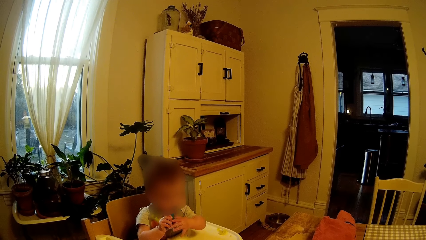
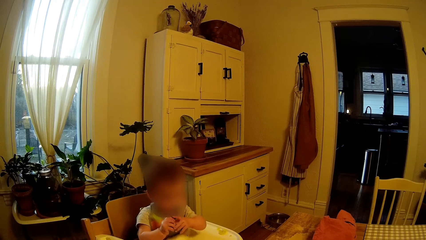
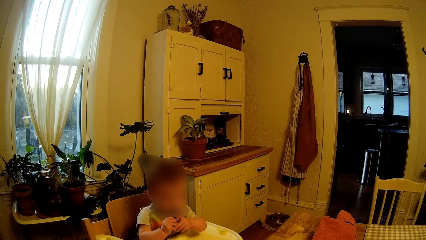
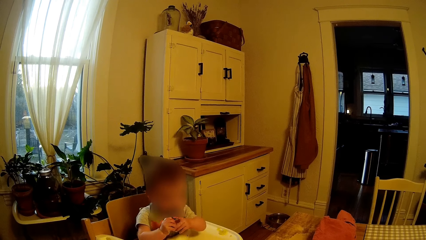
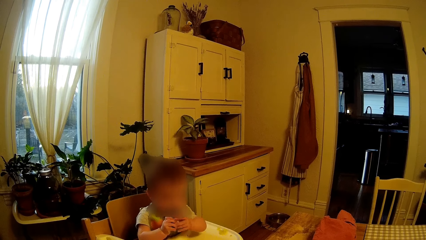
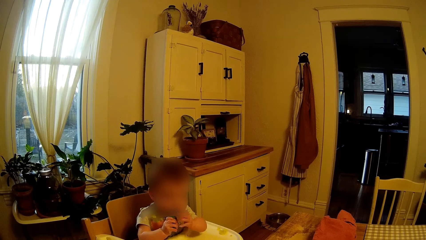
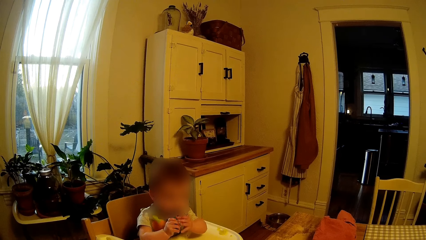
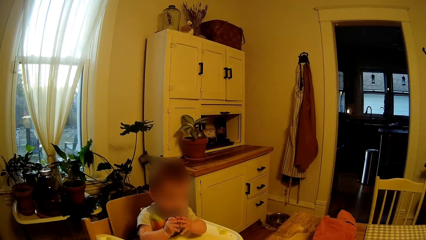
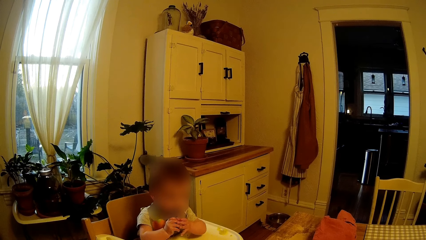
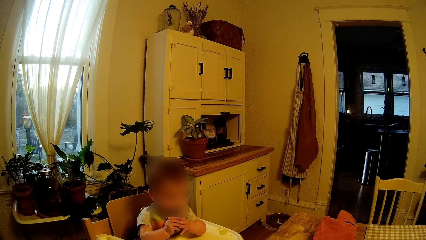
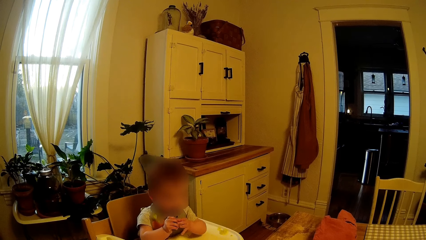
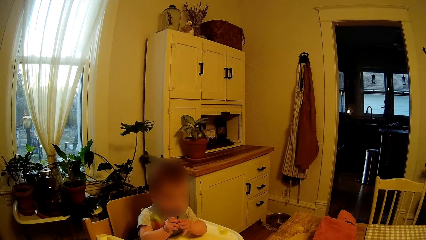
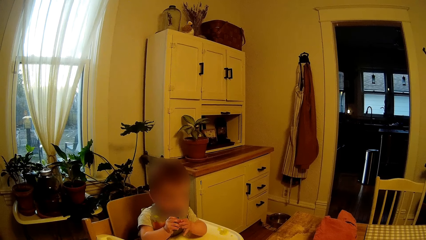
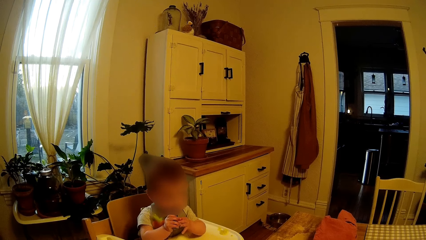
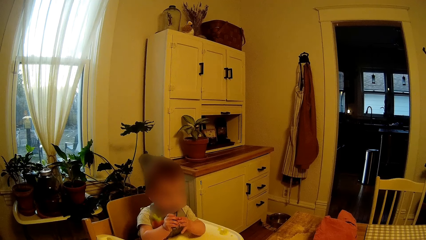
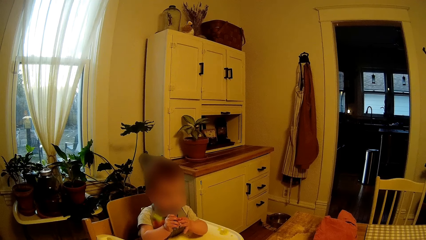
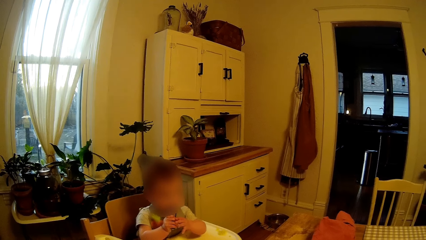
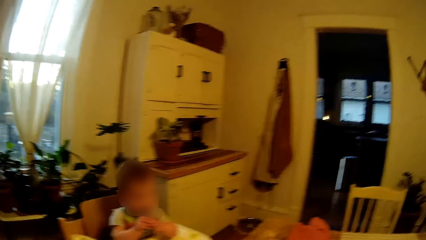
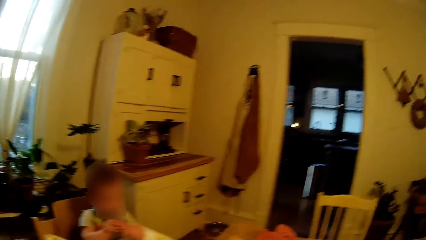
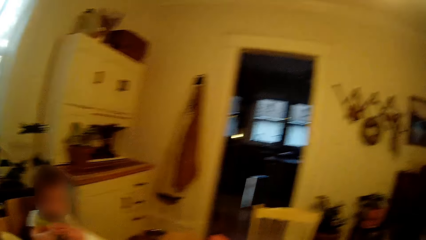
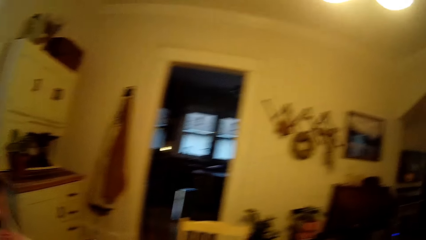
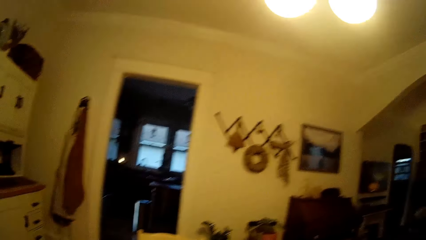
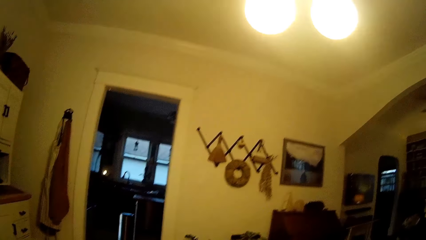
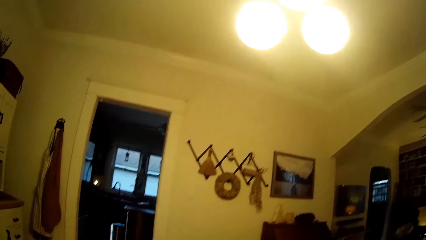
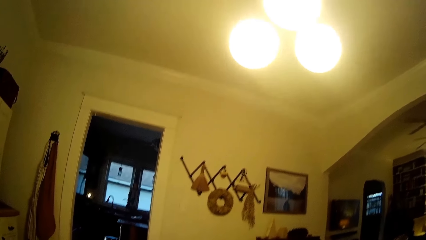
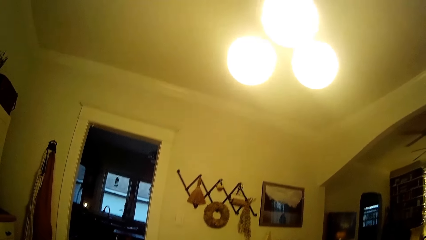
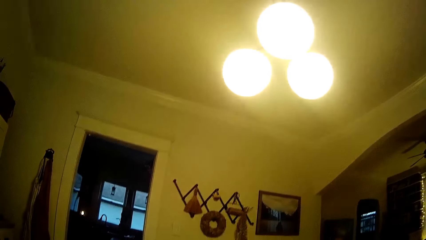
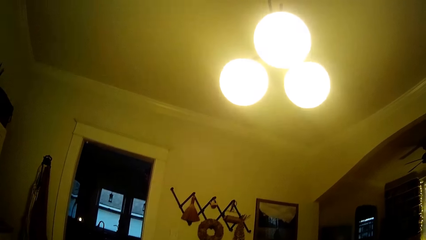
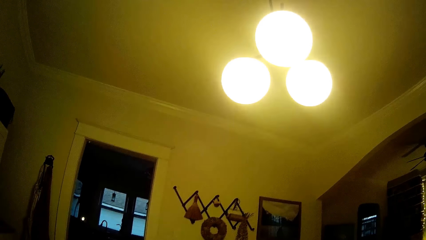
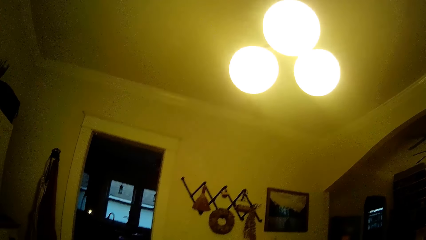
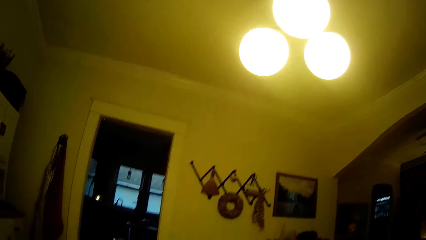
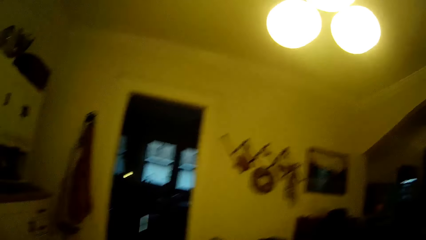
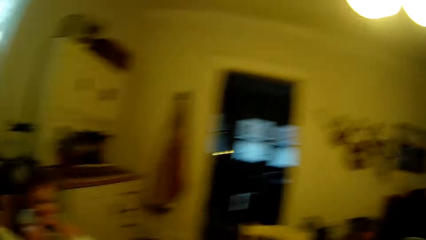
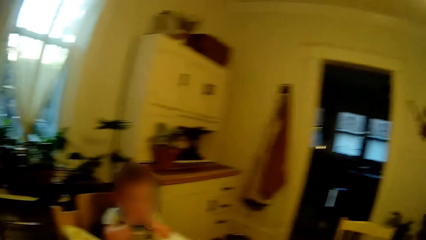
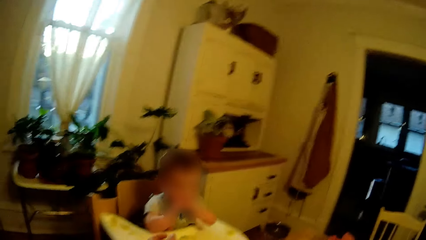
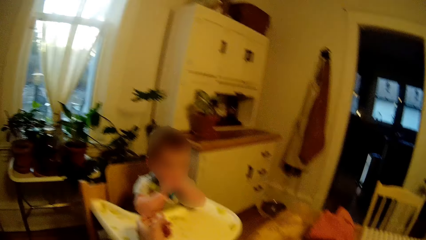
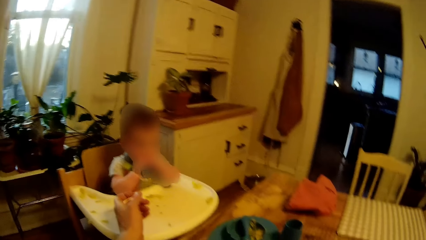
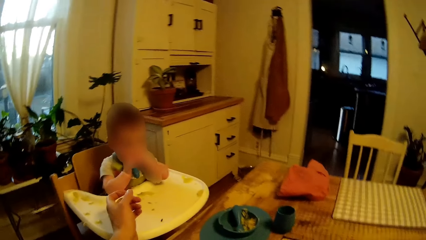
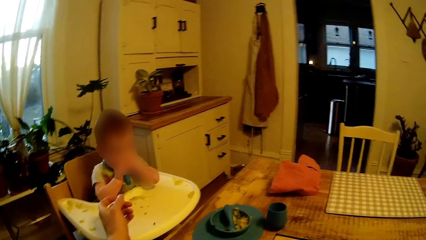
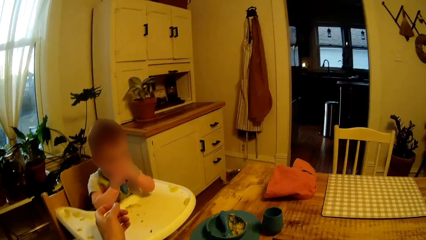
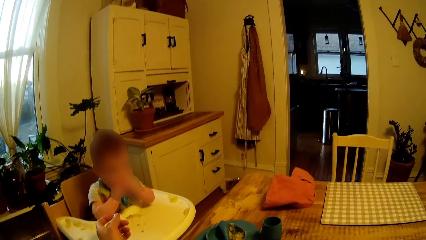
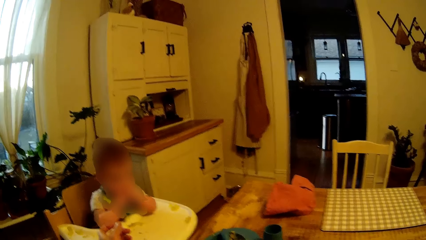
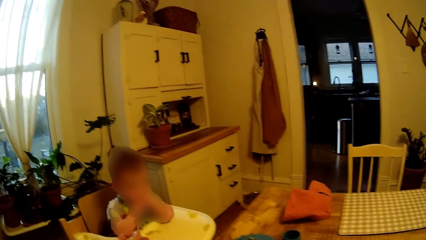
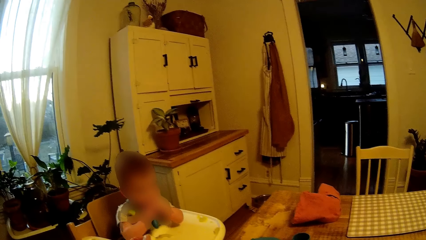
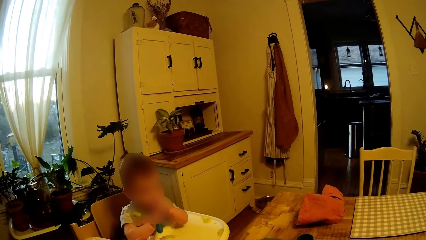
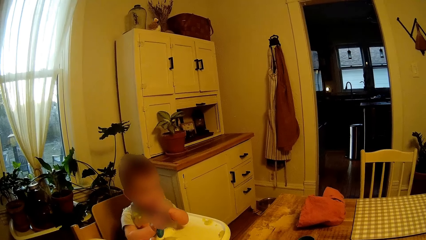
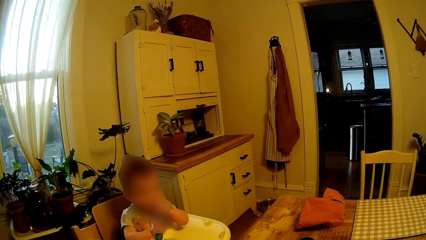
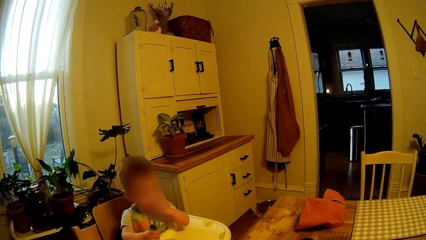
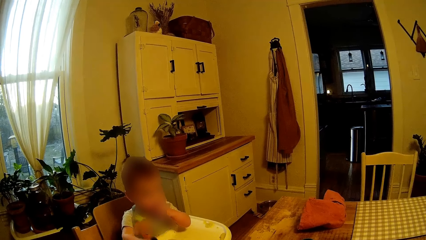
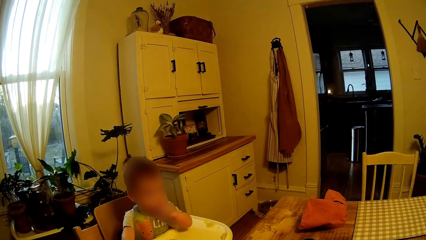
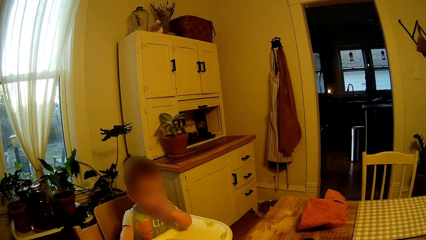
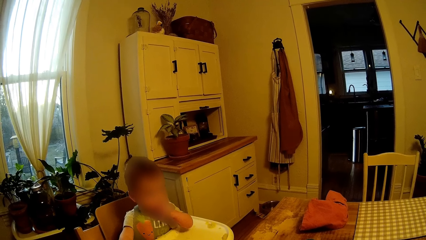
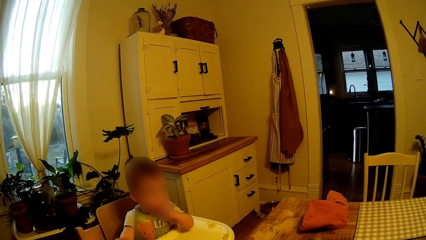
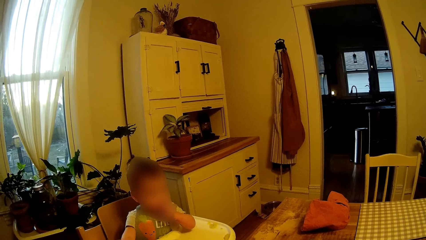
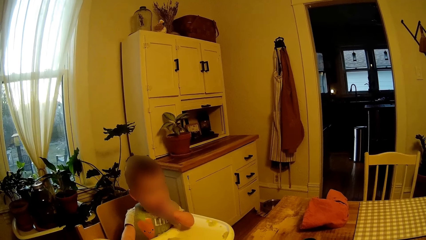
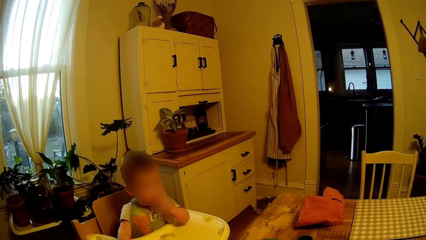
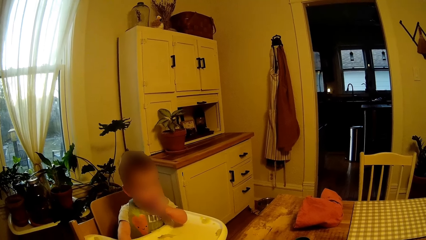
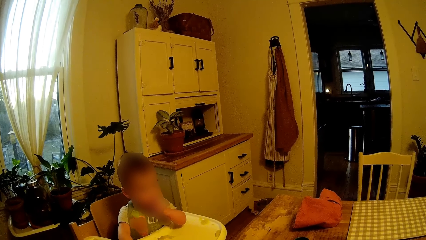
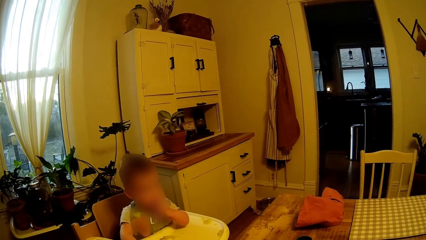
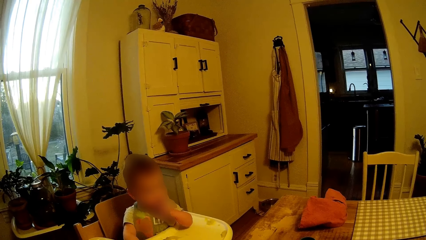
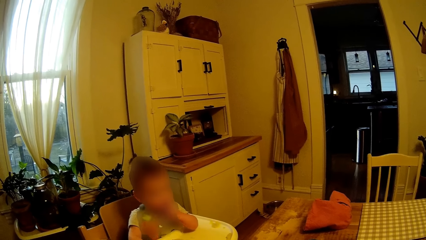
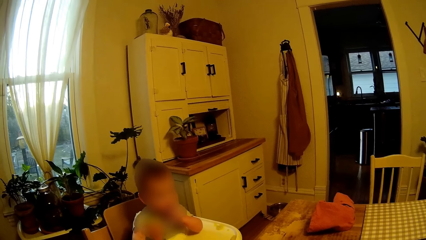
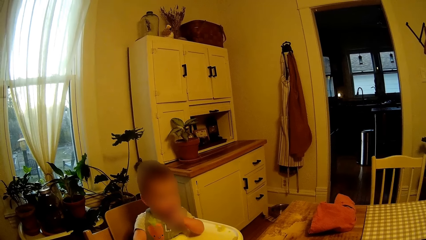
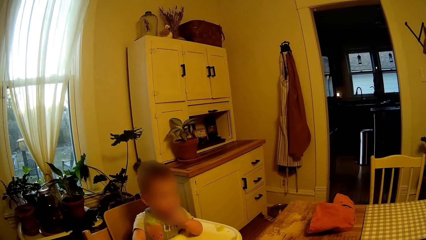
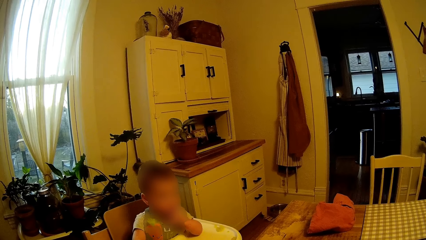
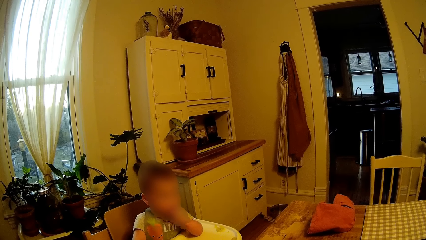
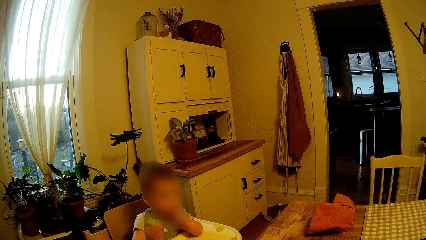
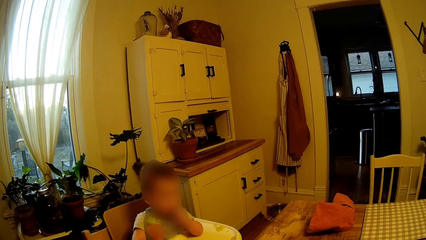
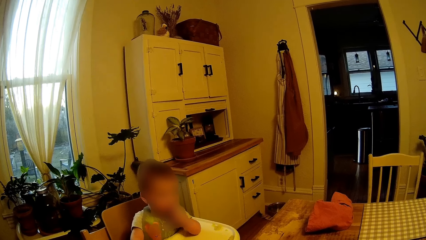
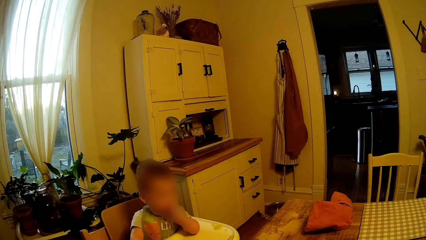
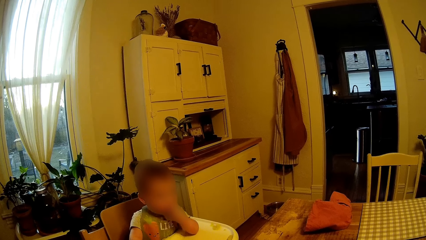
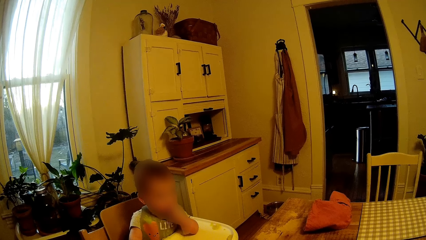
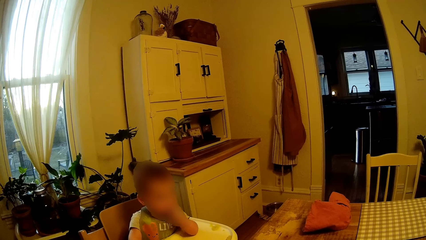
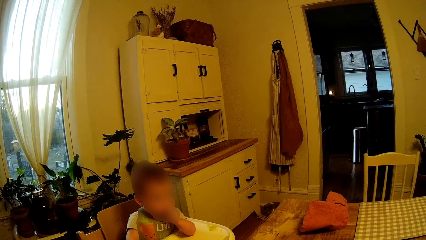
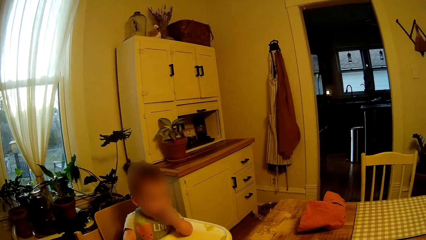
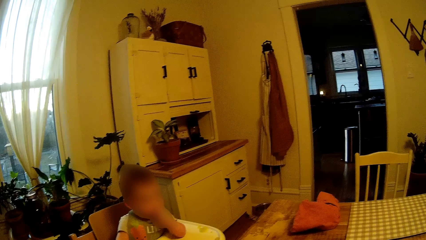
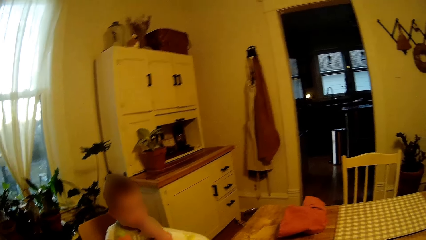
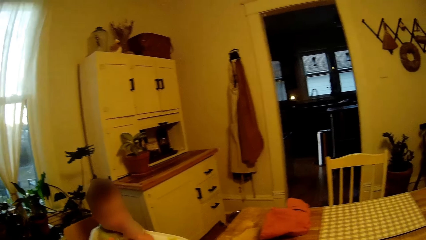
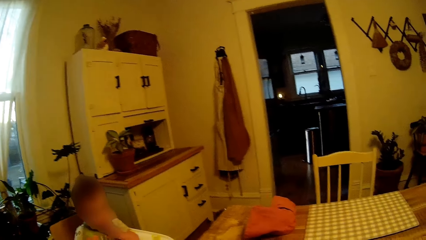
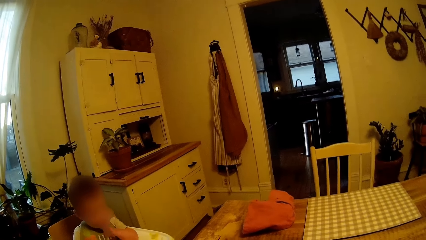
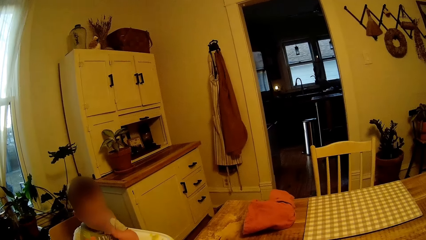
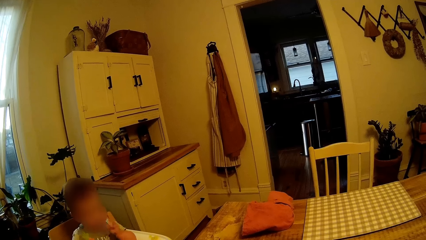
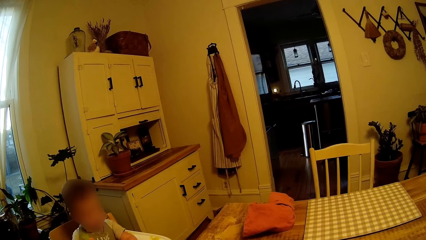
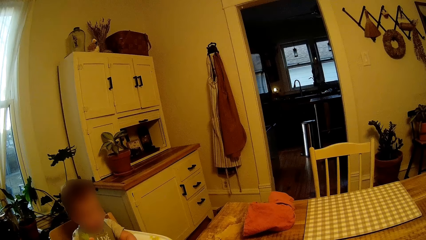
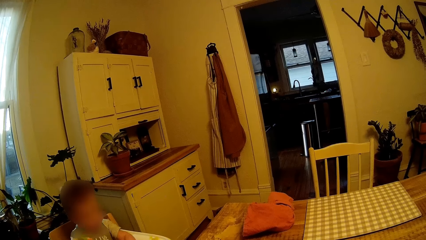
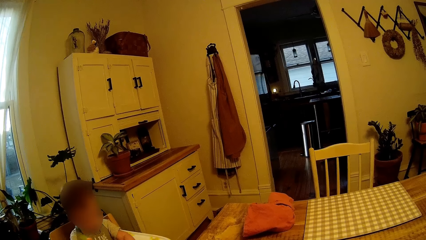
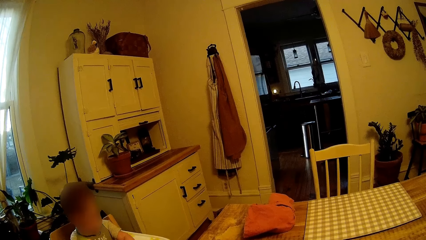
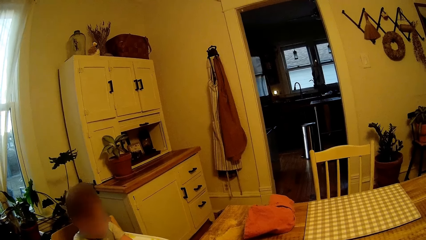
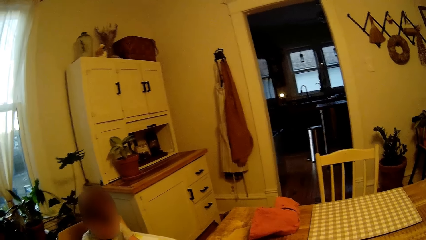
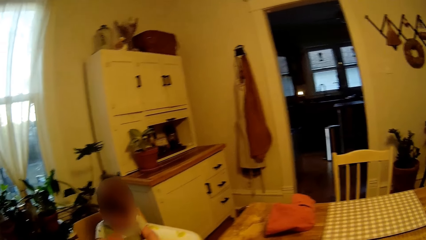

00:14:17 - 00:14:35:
The baby touches the spoon with his right hand. The baby gives the spoon to the camera wearer.
